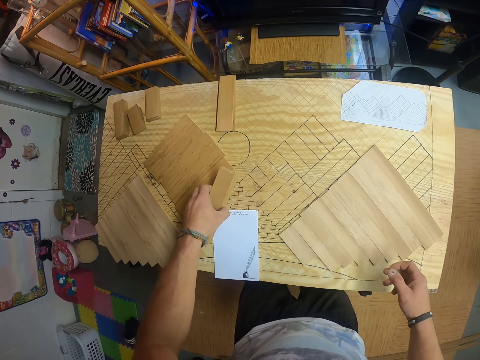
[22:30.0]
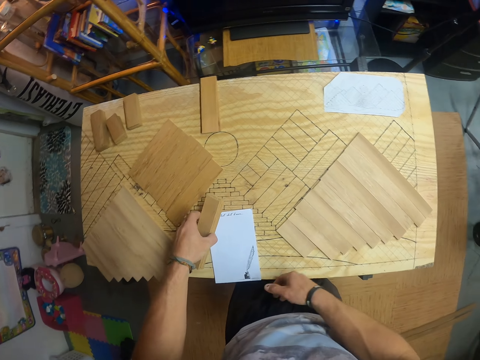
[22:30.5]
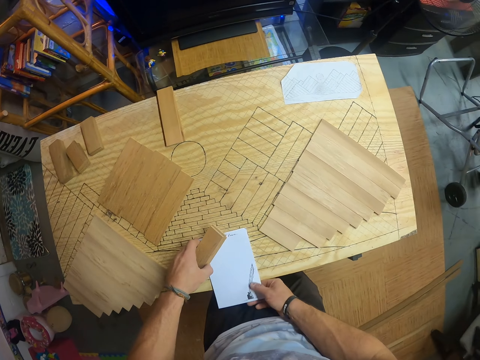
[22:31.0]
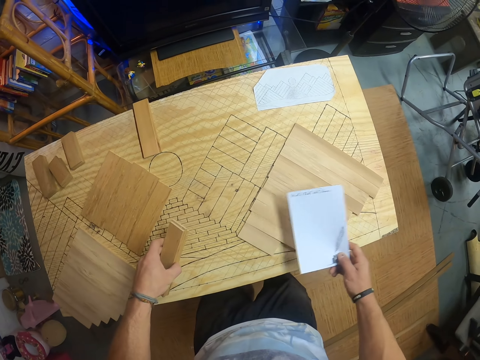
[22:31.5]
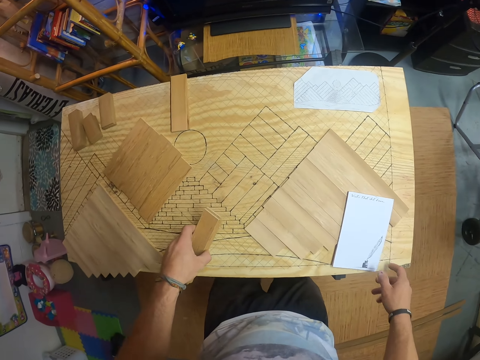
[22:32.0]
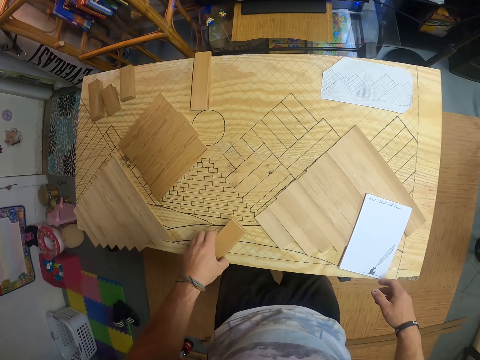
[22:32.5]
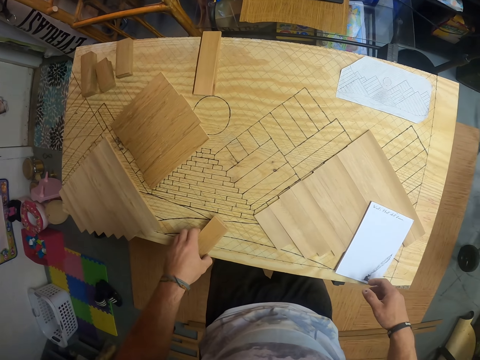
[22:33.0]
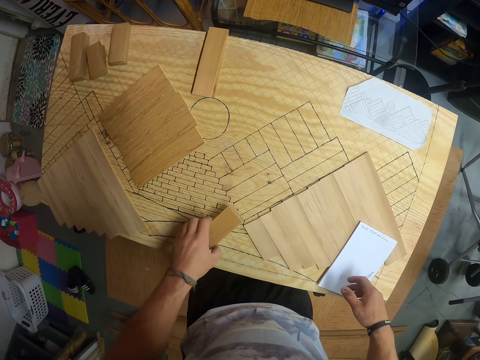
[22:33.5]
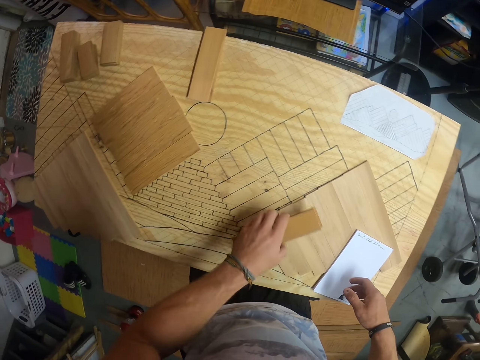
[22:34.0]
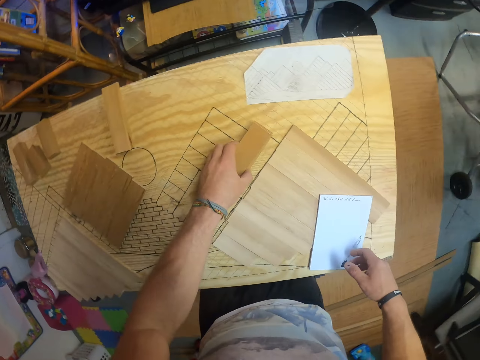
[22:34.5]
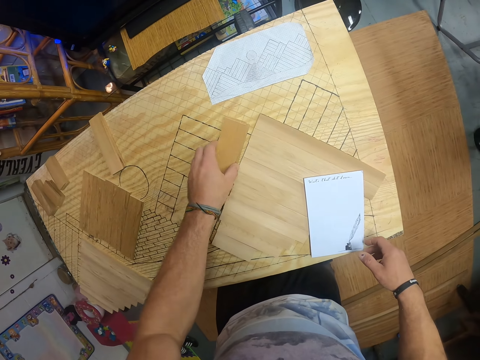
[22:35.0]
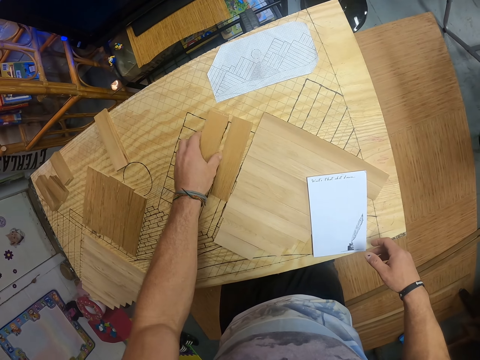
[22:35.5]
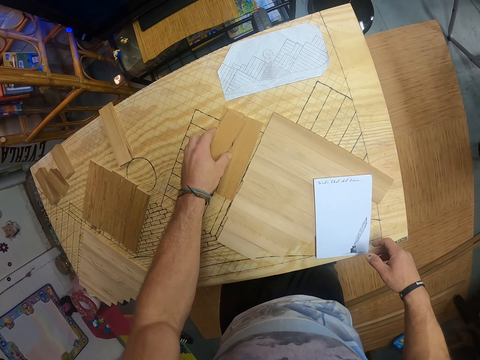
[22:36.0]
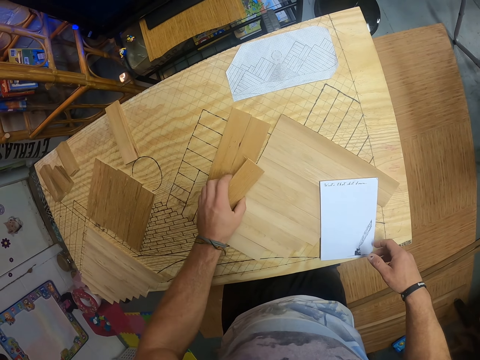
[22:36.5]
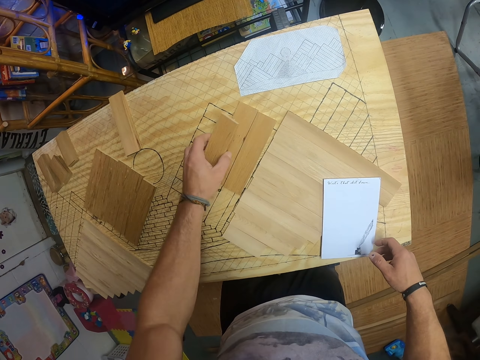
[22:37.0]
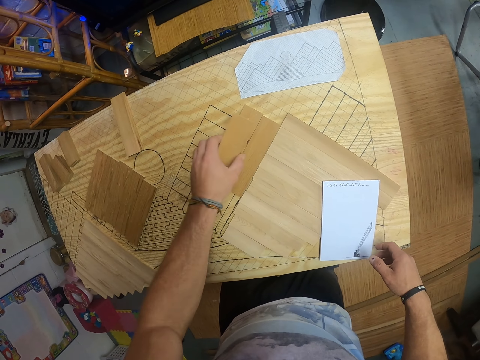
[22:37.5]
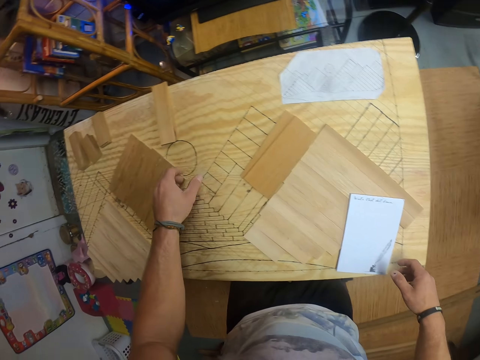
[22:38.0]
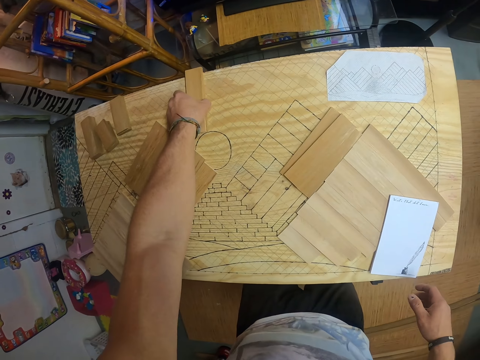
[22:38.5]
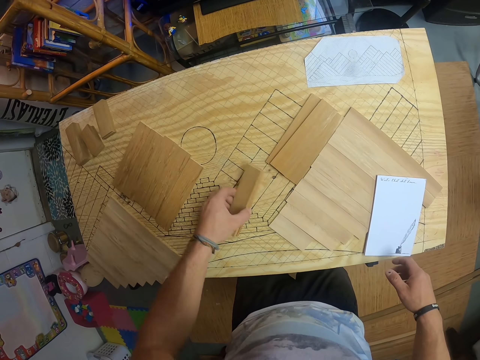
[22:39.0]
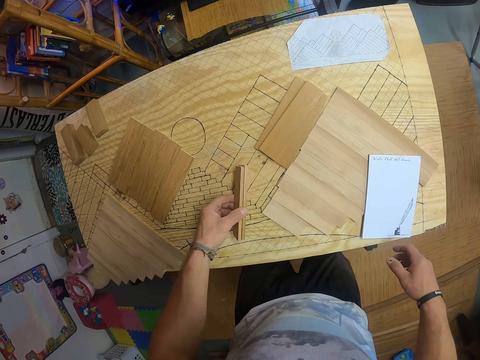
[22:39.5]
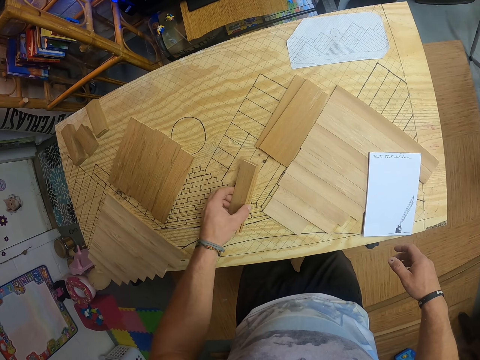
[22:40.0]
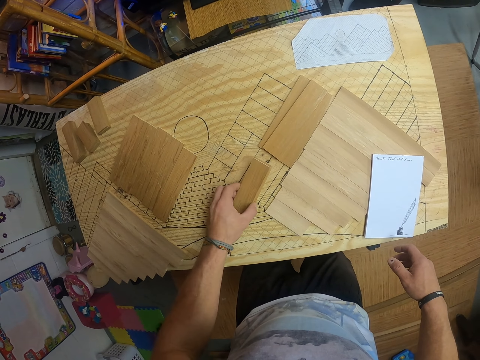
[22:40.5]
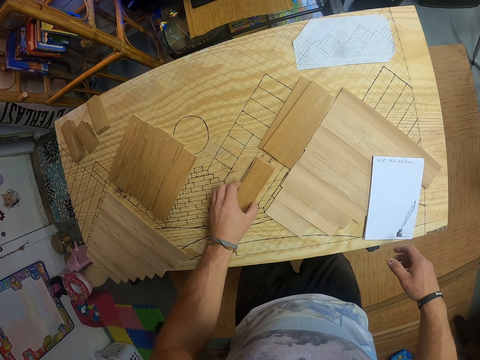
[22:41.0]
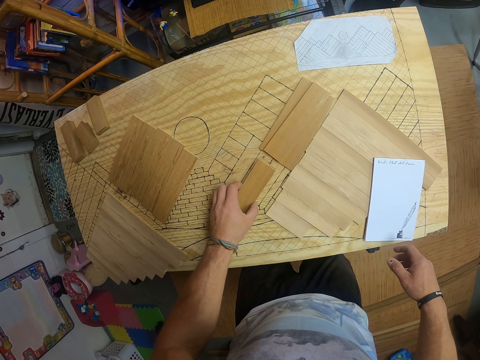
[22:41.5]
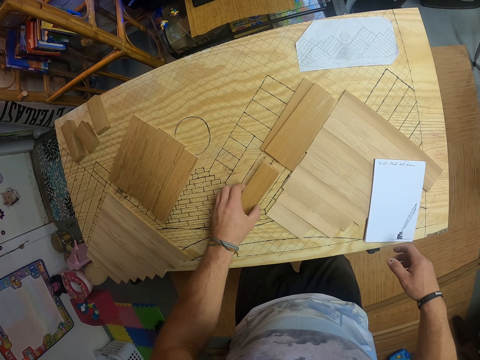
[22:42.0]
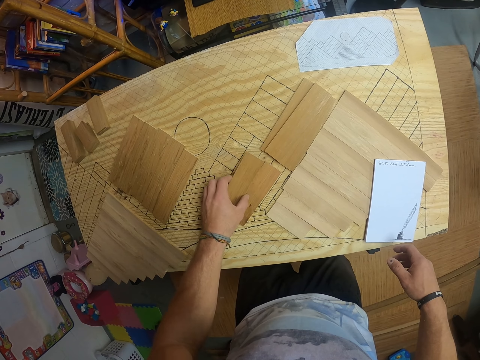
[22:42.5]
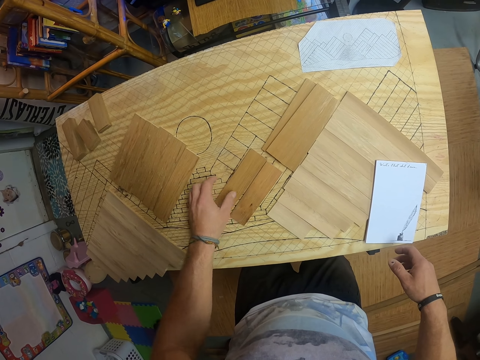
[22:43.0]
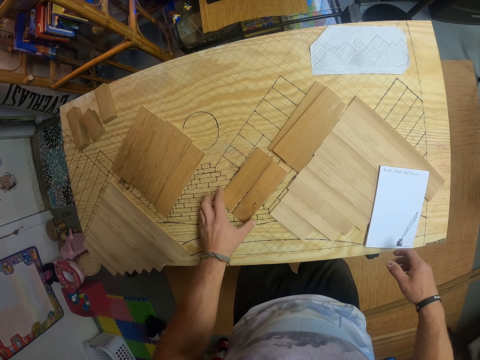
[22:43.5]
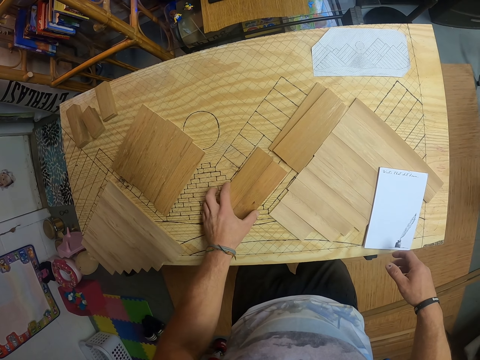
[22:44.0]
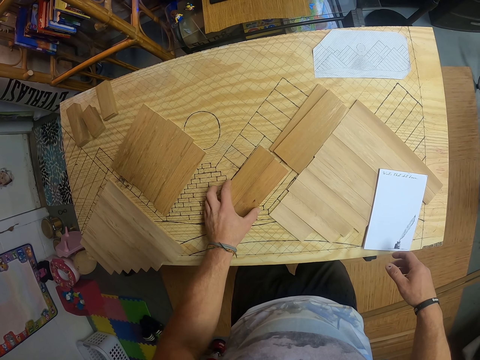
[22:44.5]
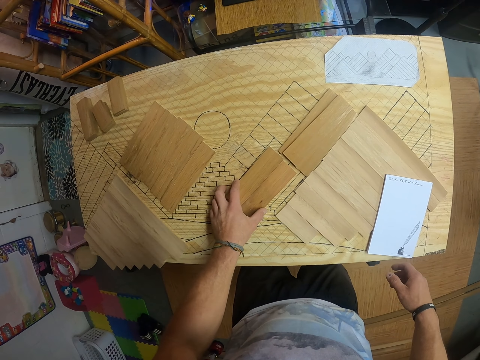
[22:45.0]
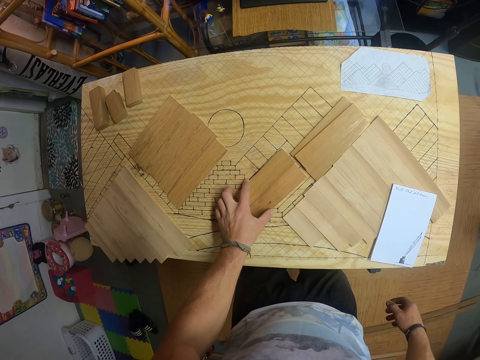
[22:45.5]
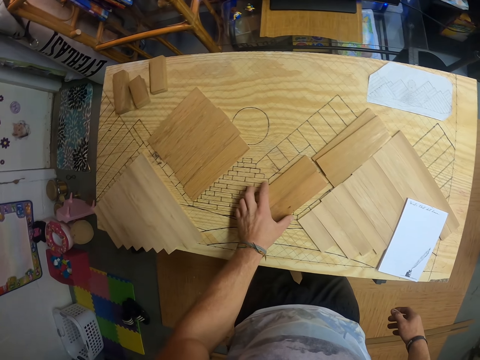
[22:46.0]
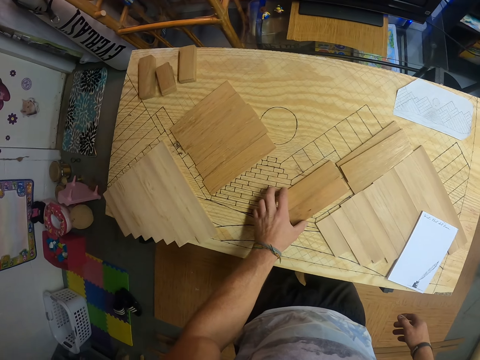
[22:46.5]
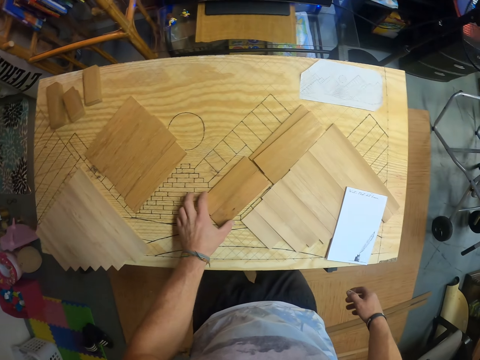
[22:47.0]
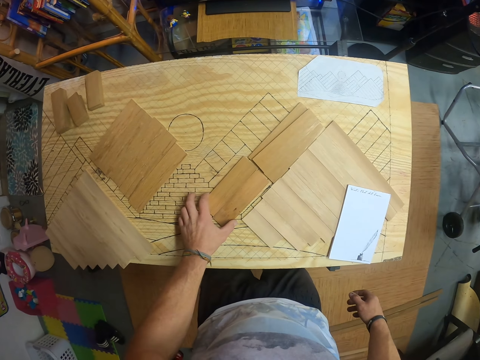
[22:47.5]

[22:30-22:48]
The camera wearer picks the paper from the workbench with his right hand. He drops the paper on the workbench with his right hand. He separates the pile of wood into a set of wood with his left hand. He arranges pieces of wood. He picks the pile of wood from the workbench with his left hand. He separates the pile of wood into a set of wood with his left hand. He stares at the pieces of wood. He aligns the pieces of wood. He moves the set of wood on the workbench with his left hand.

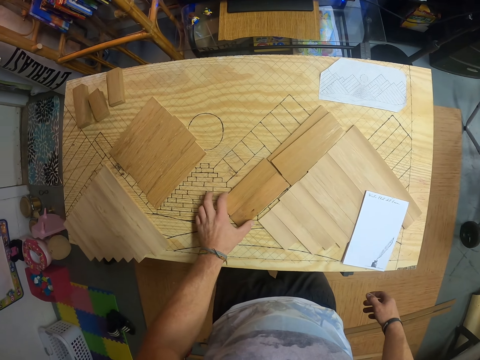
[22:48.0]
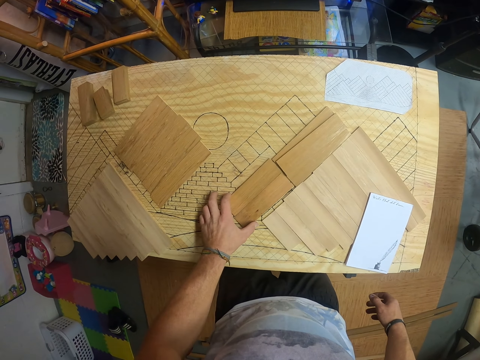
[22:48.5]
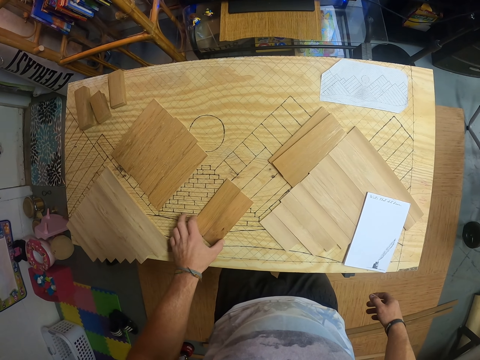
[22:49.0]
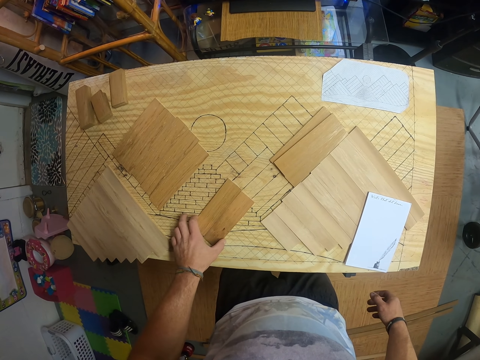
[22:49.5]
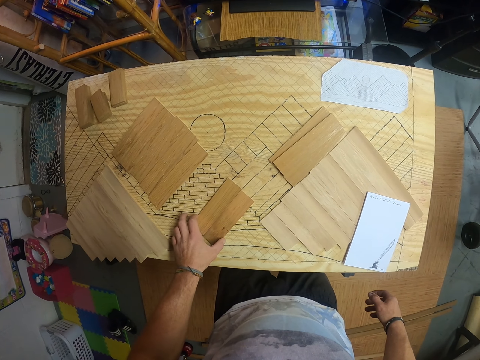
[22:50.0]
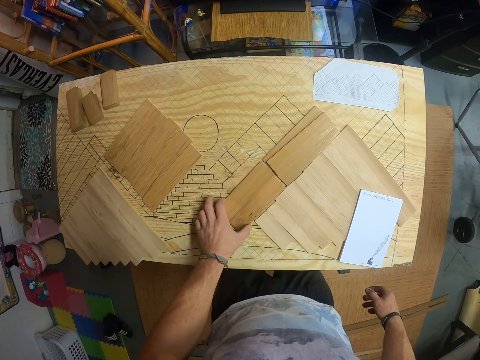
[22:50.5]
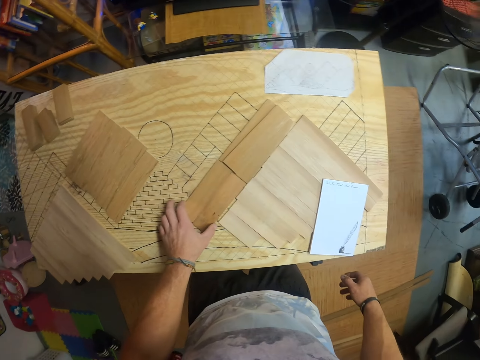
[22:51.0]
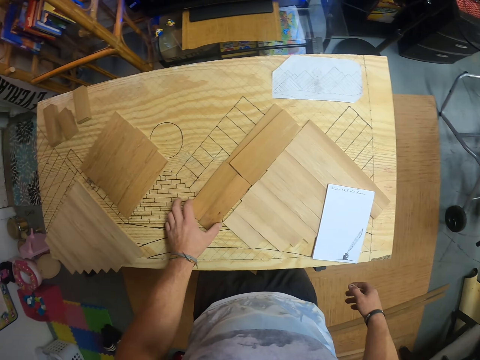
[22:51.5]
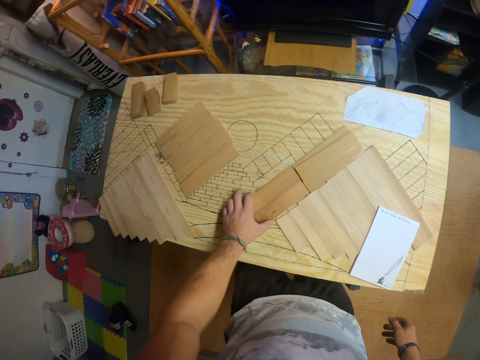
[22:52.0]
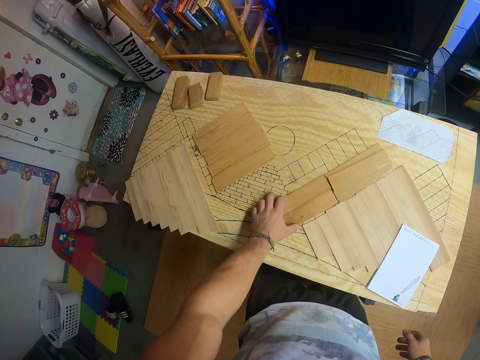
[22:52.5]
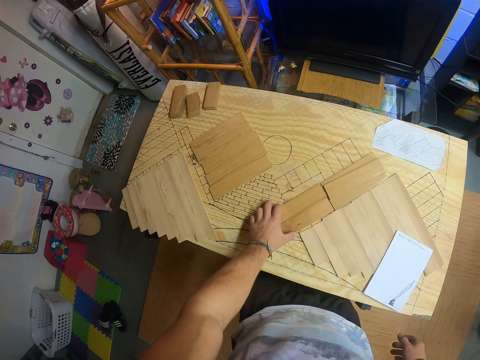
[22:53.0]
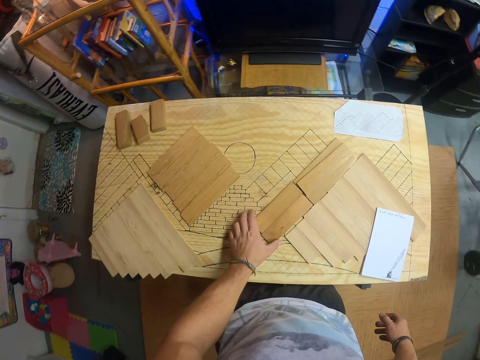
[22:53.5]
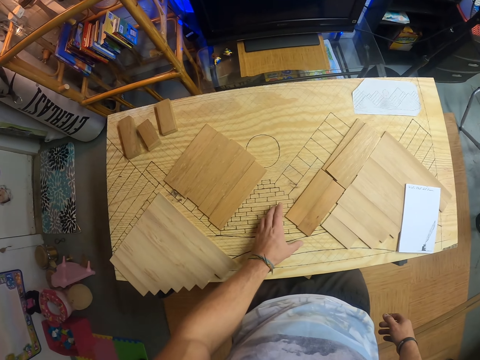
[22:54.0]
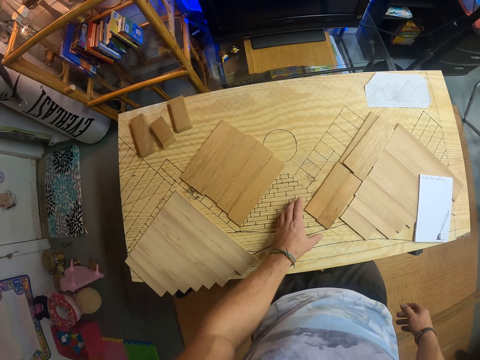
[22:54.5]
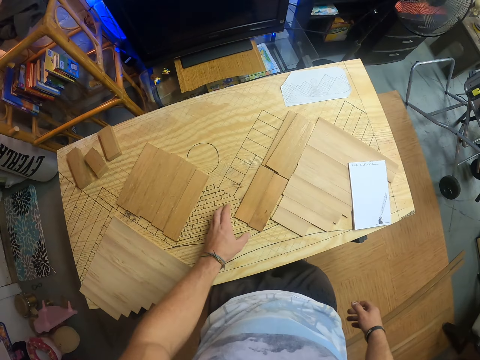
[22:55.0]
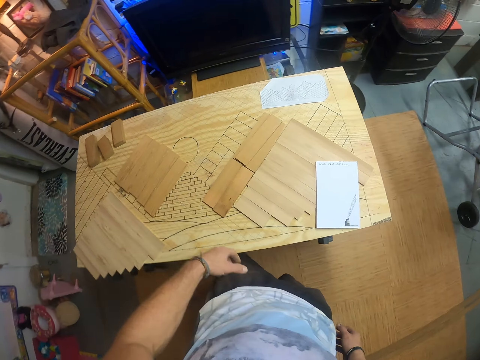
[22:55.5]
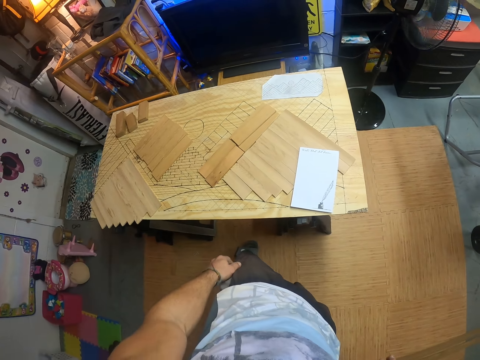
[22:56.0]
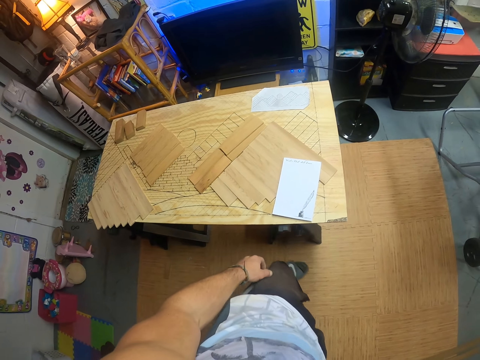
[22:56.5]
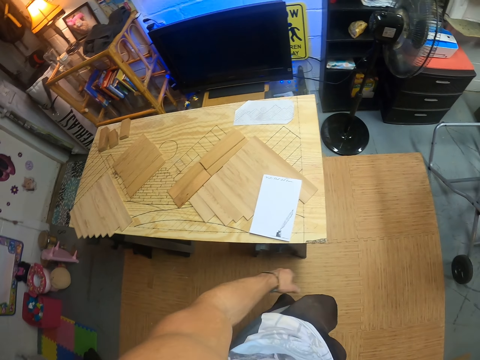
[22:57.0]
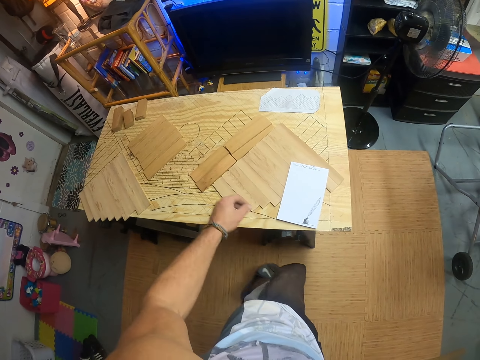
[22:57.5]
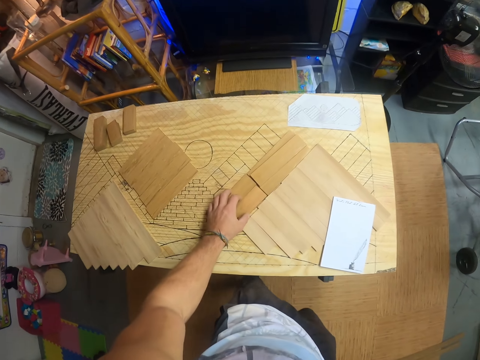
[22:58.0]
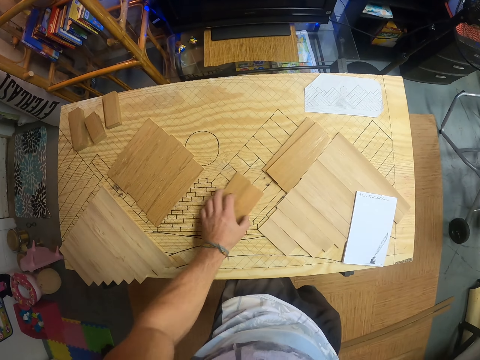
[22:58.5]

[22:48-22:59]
The camera wearer pushes the pieces of wood. They stare at the pieces of wood.
